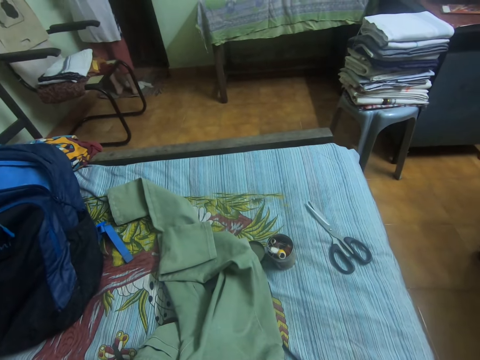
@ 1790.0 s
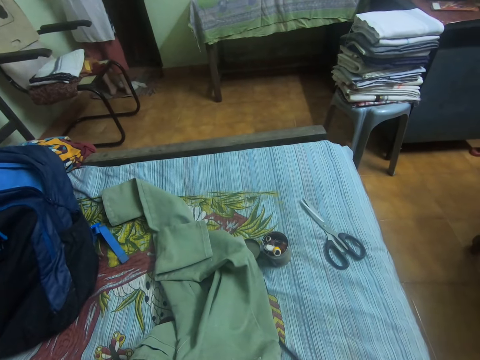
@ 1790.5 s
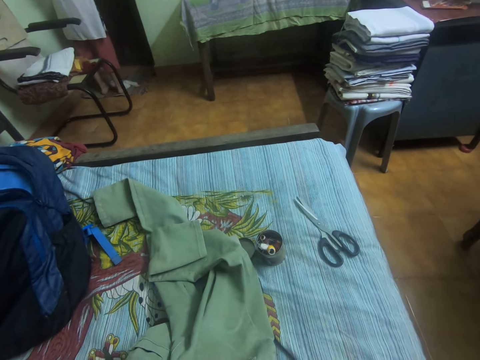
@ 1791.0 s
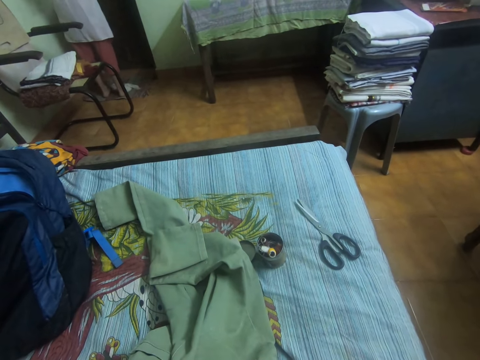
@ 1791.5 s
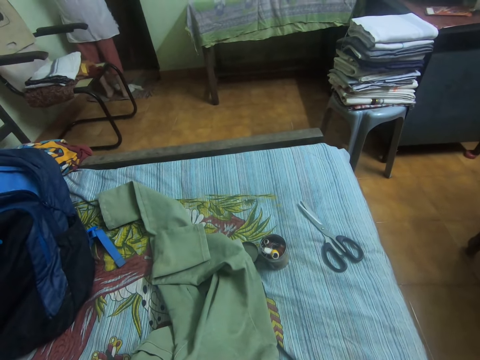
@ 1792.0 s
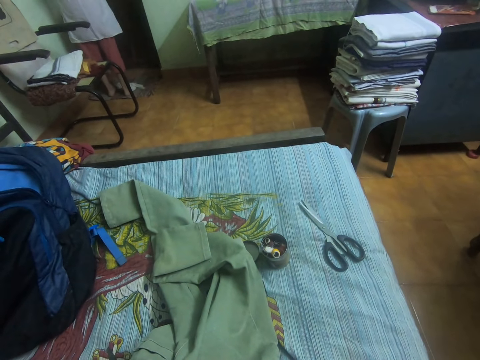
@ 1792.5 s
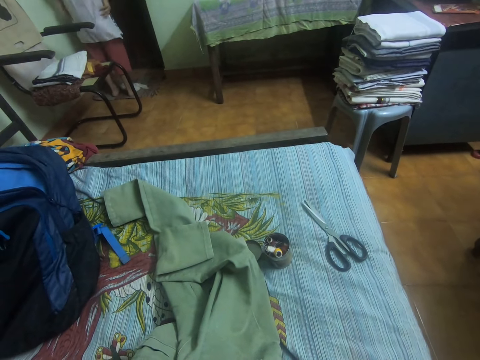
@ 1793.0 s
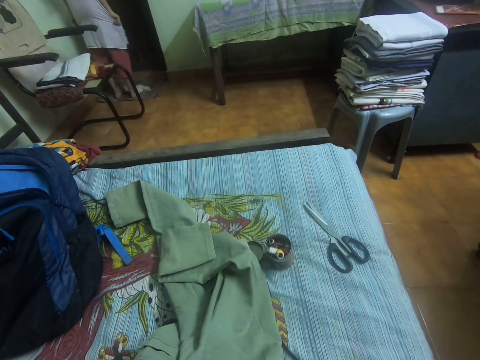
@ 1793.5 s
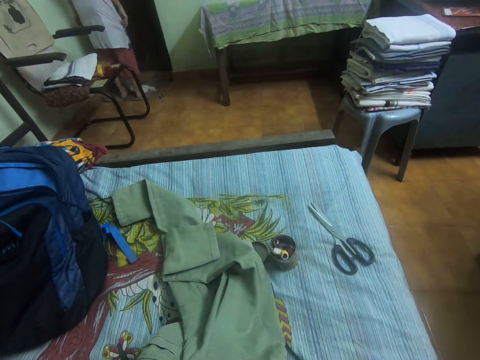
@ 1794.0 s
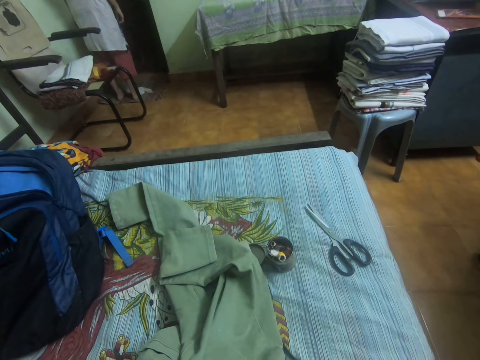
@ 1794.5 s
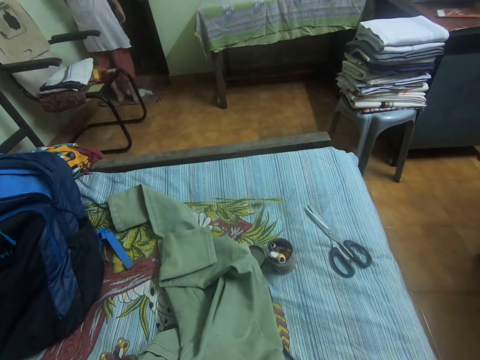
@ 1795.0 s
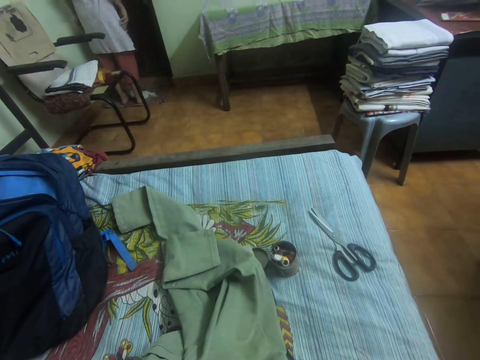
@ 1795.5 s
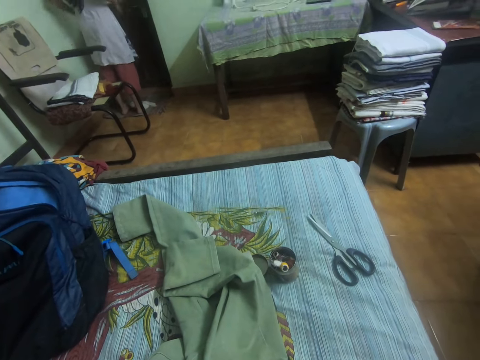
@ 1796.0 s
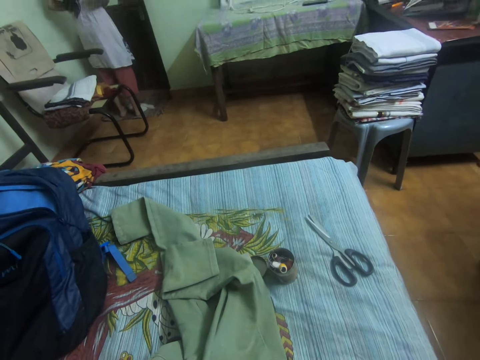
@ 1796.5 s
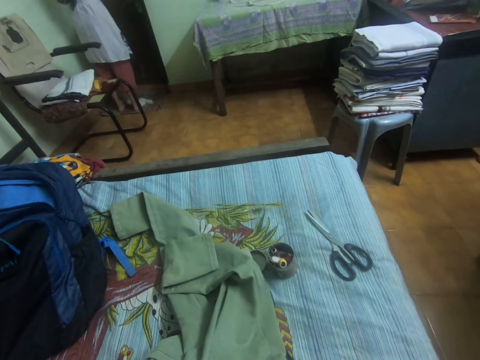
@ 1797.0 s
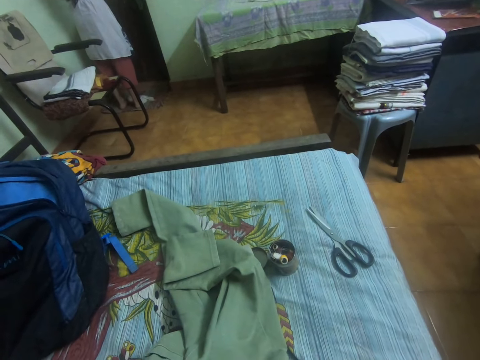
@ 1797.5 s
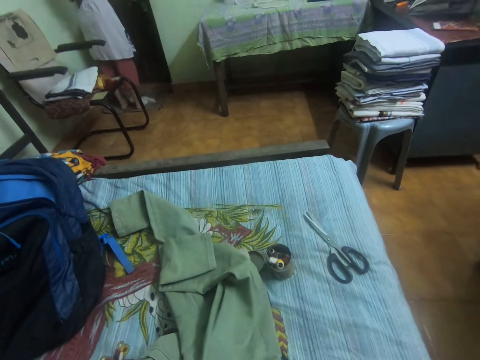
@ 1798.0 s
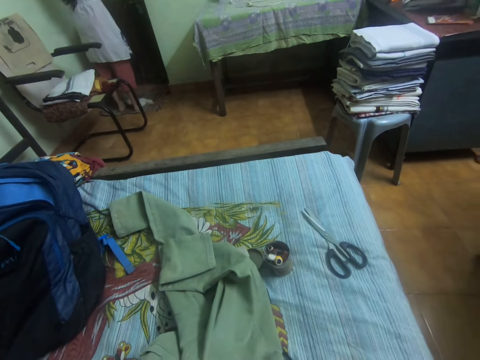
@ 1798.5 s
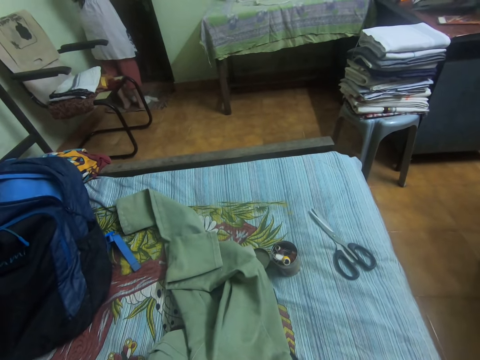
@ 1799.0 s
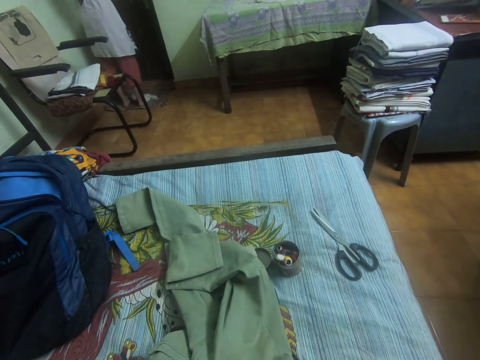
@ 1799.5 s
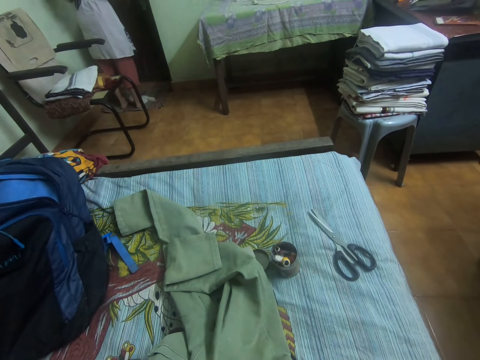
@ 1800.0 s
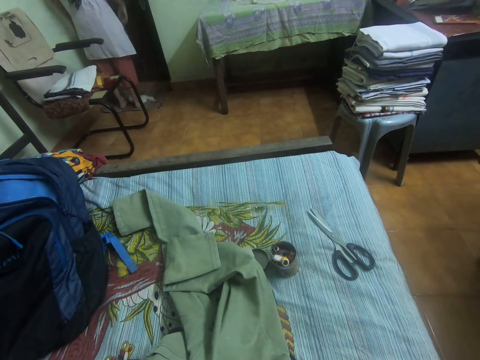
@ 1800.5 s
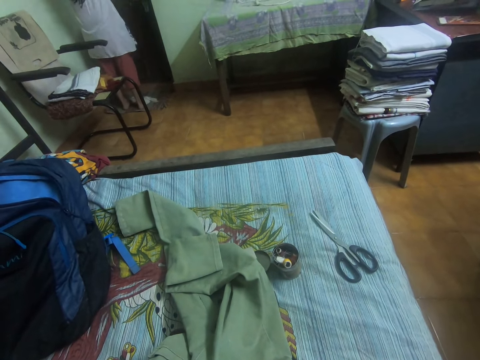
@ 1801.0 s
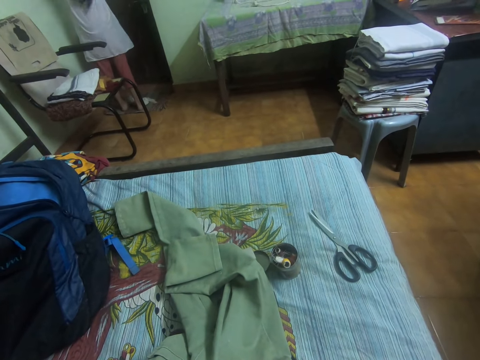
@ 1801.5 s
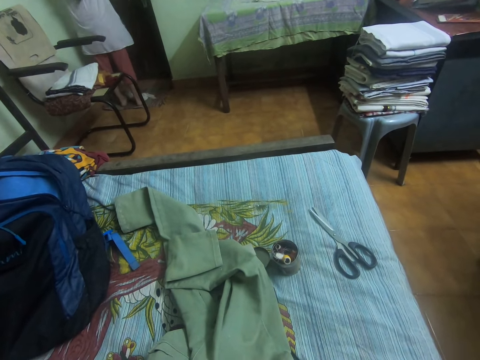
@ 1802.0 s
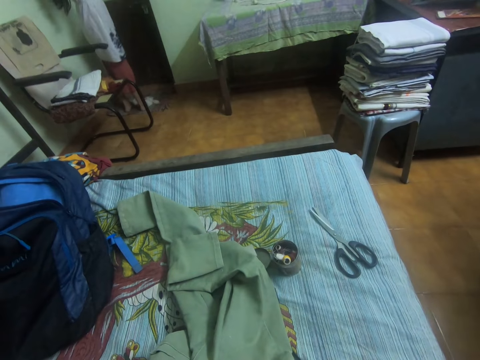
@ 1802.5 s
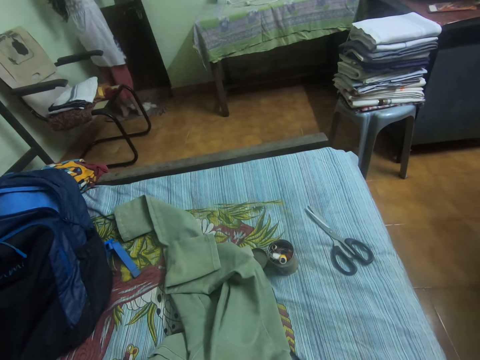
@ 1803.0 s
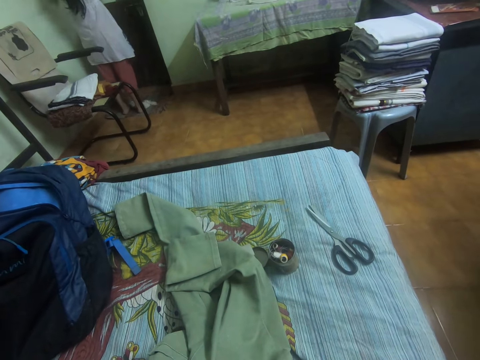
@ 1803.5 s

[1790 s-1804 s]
The camera wearer converses with a person.

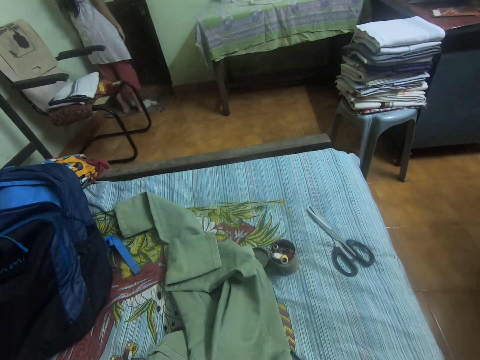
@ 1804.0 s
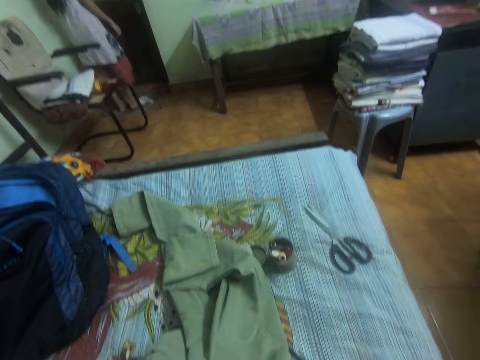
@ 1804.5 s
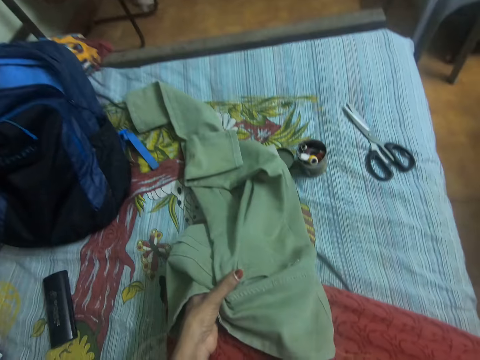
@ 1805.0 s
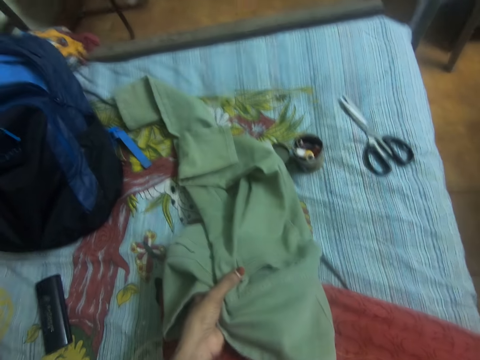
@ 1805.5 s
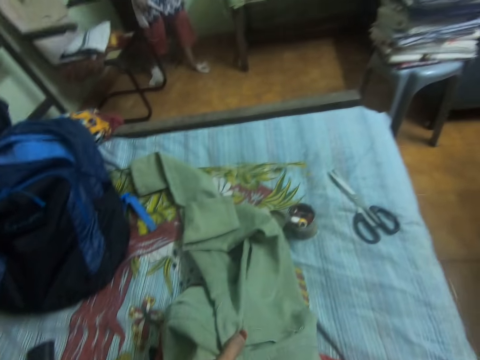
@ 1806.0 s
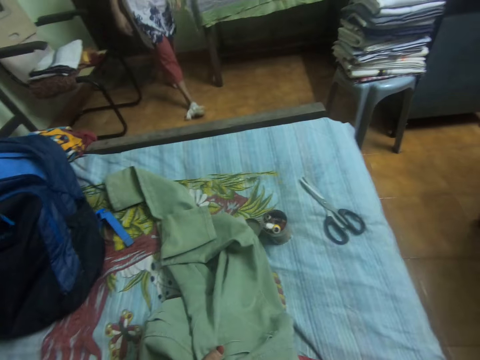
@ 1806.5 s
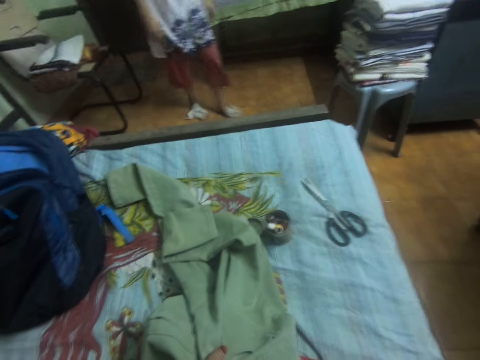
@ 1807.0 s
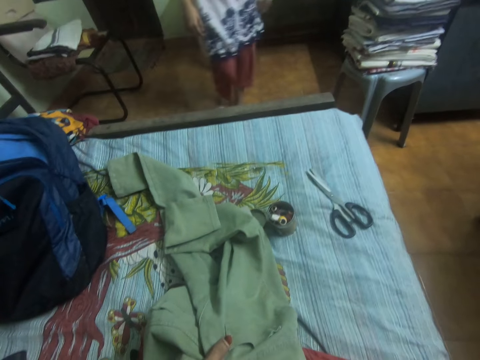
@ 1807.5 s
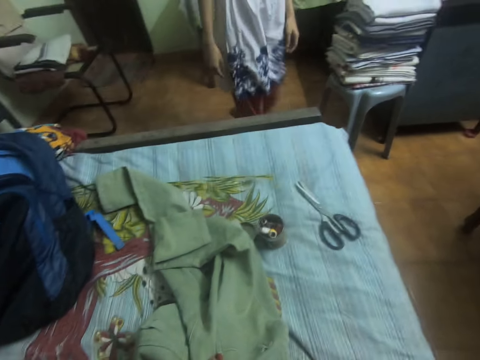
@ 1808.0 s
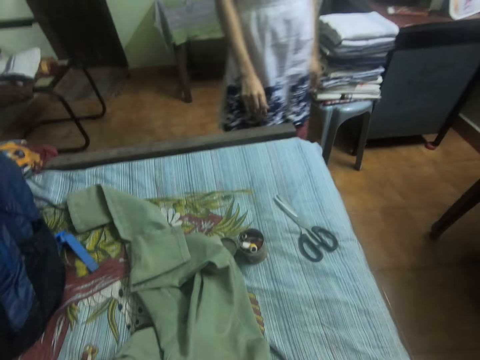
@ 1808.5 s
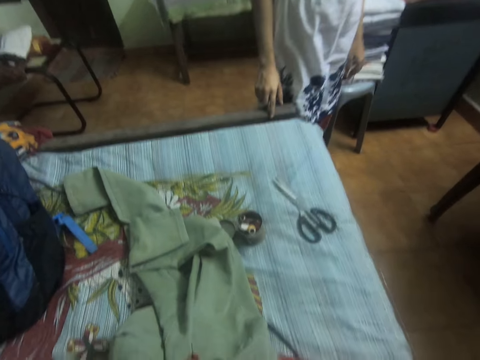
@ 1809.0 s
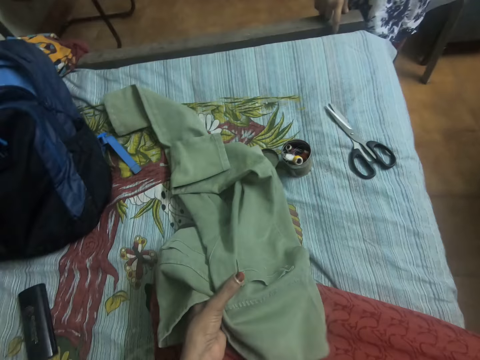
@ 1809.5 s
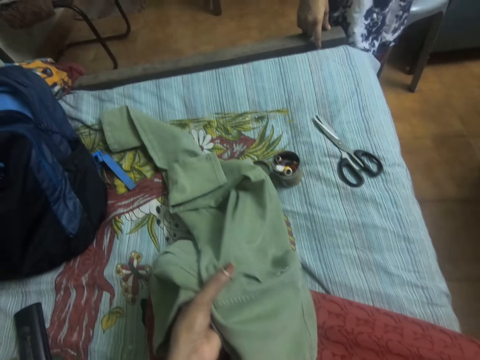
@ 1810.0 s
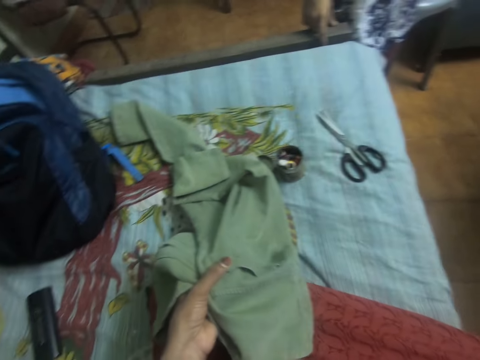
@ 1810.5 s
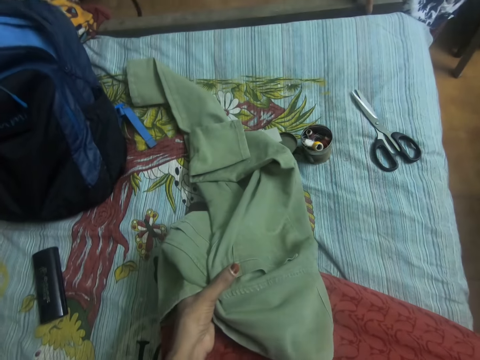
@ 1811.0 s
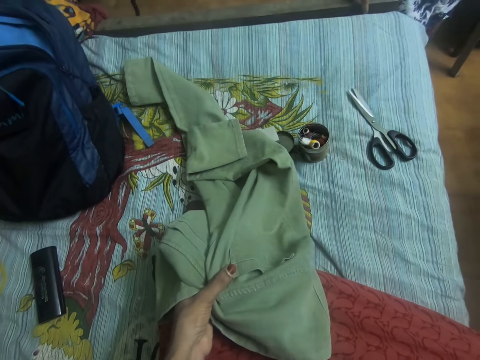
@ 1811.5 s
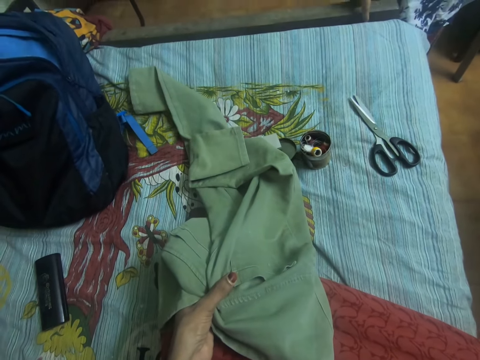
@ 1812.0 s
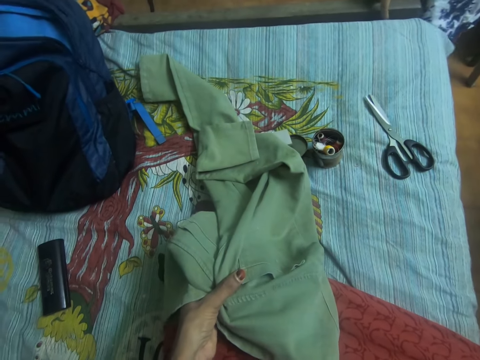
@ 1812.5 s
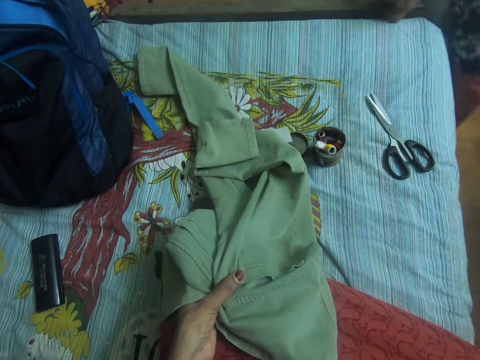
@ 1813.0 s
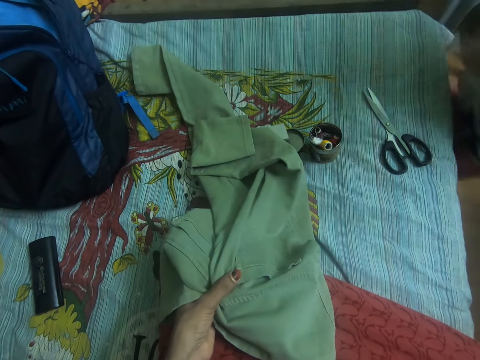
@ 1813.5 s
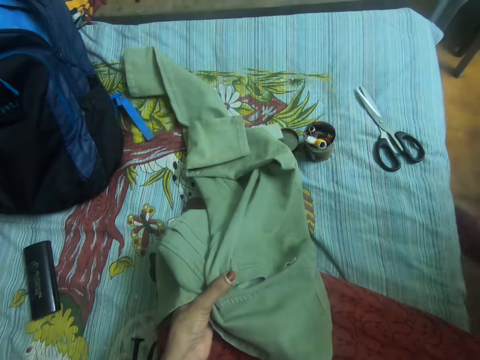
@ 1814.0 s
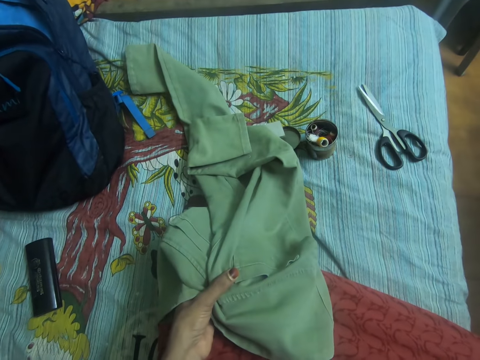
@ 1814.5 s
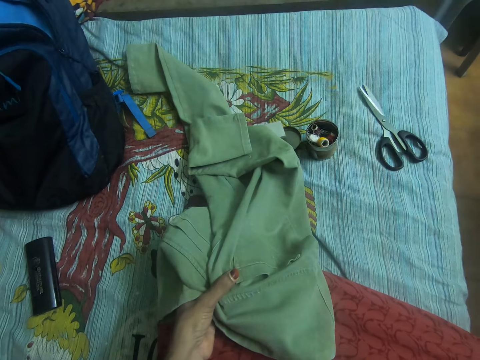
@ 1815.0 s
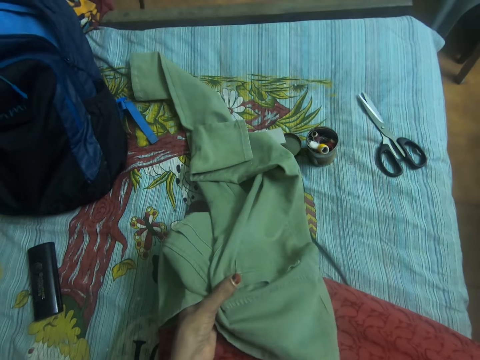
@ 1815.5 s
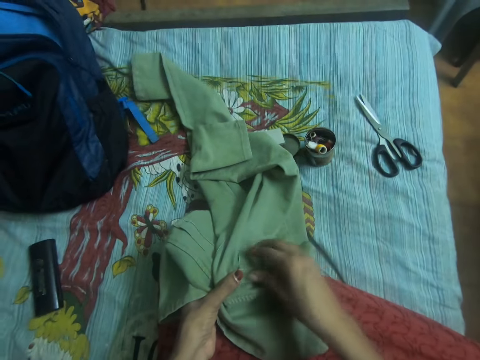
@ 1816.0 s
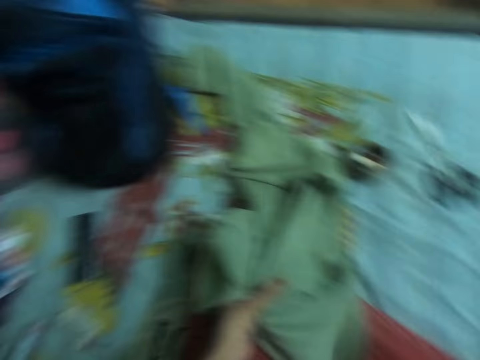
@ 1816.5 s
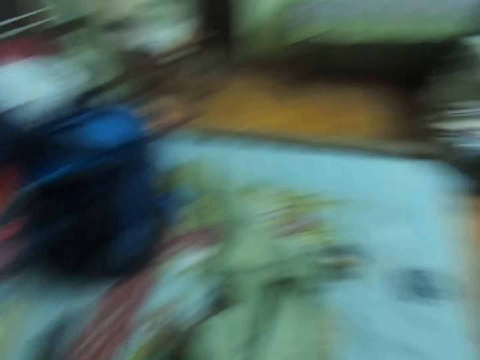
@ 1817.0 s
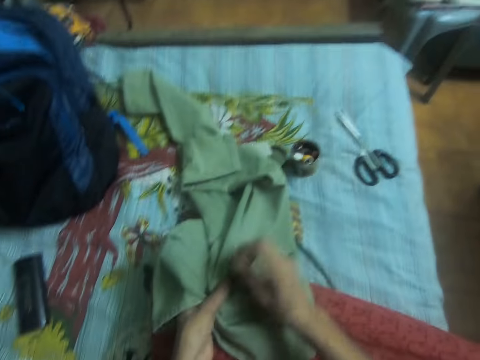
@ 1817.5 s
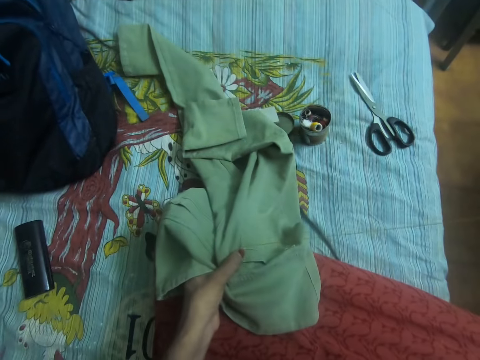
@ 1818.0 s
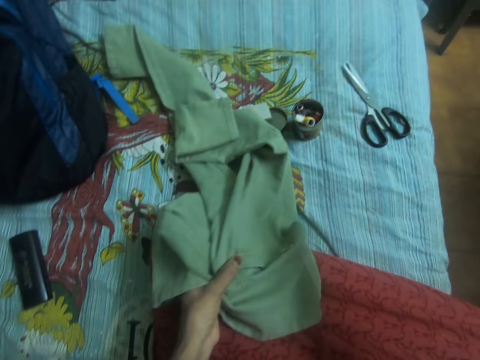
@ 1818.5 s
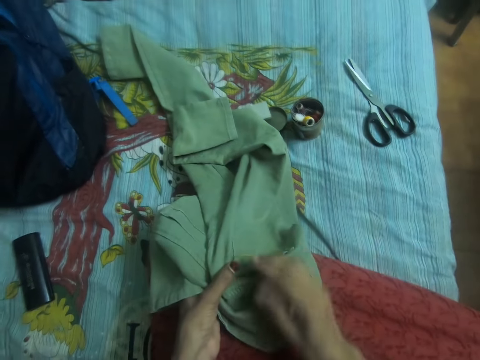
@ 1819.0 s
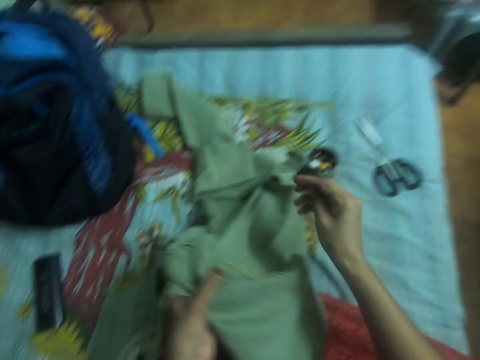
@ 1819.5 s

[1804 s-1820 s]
A lady walks in the house. The camera wearer sews the trouser with the needle in her right hand.
